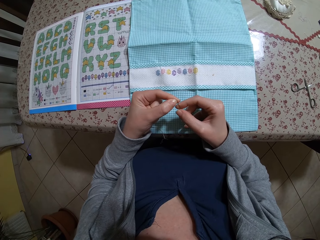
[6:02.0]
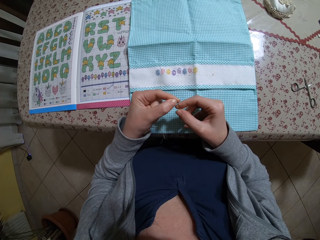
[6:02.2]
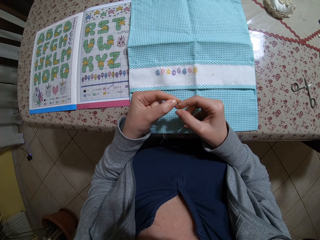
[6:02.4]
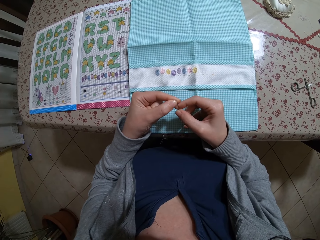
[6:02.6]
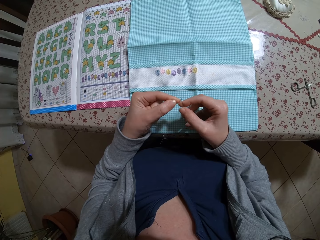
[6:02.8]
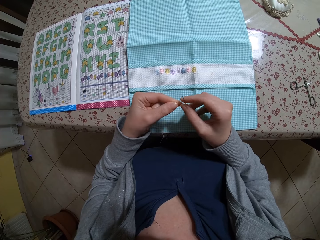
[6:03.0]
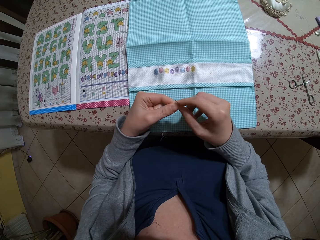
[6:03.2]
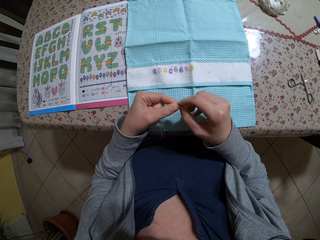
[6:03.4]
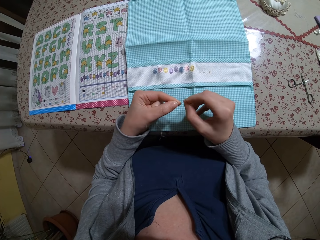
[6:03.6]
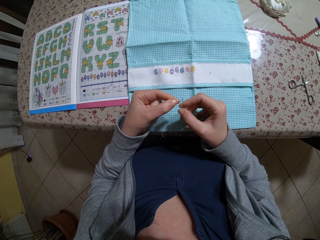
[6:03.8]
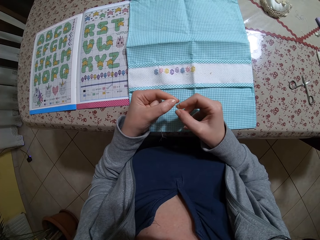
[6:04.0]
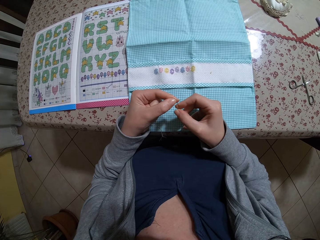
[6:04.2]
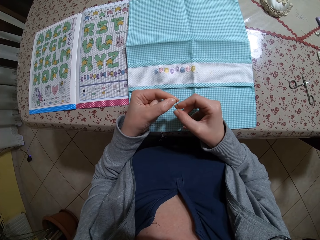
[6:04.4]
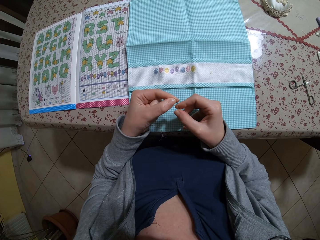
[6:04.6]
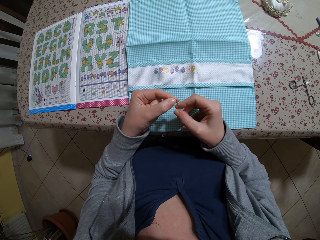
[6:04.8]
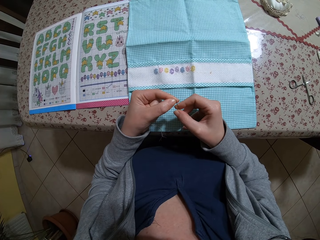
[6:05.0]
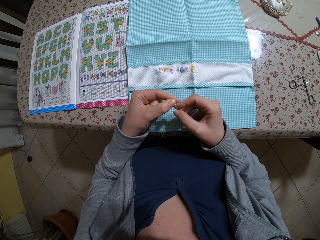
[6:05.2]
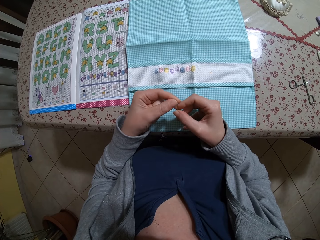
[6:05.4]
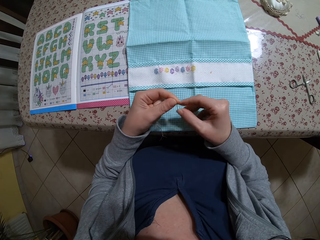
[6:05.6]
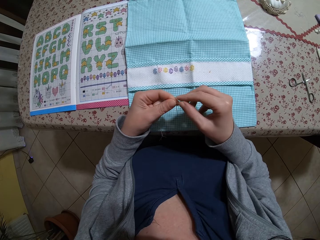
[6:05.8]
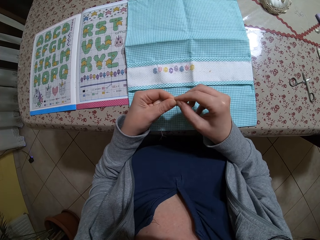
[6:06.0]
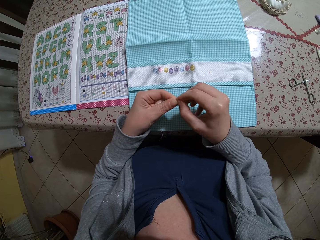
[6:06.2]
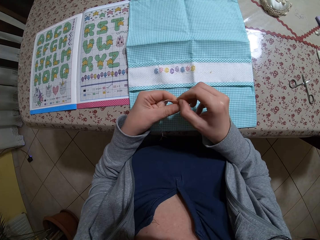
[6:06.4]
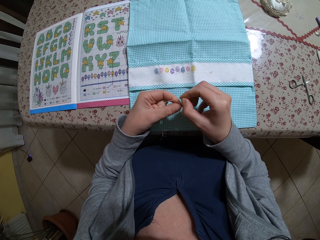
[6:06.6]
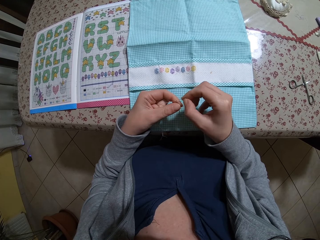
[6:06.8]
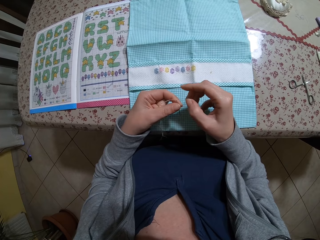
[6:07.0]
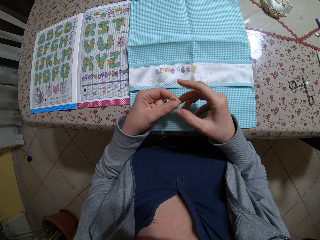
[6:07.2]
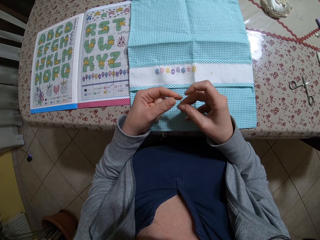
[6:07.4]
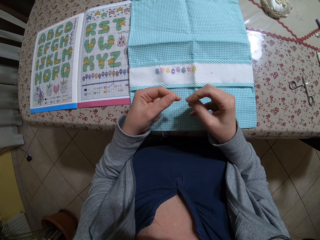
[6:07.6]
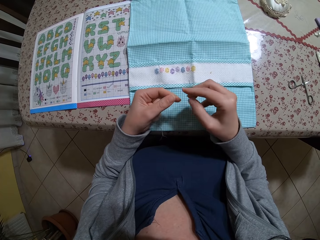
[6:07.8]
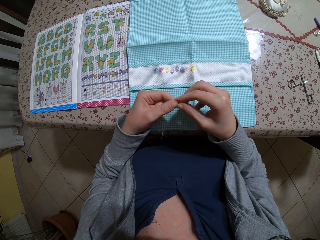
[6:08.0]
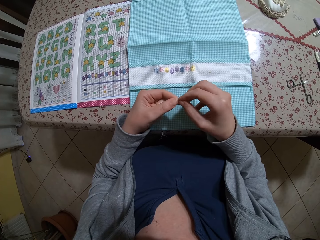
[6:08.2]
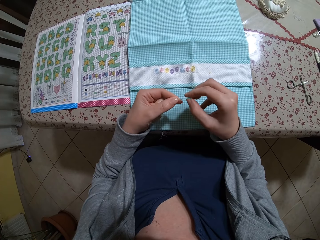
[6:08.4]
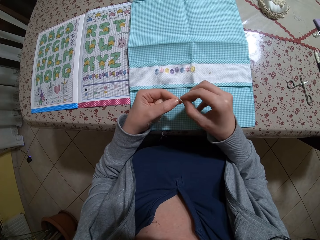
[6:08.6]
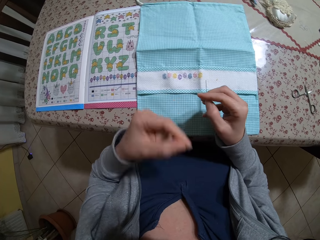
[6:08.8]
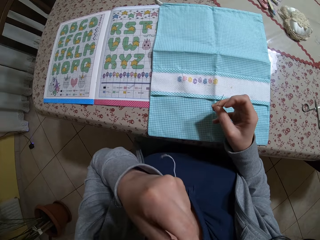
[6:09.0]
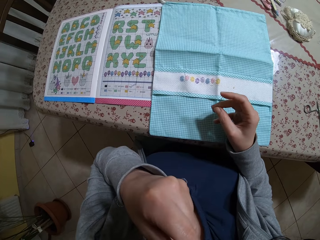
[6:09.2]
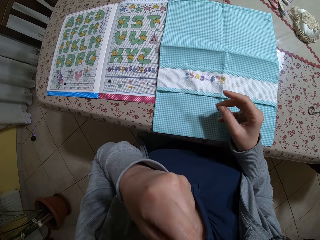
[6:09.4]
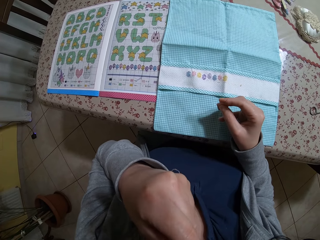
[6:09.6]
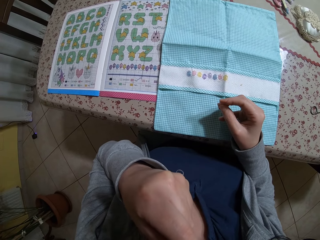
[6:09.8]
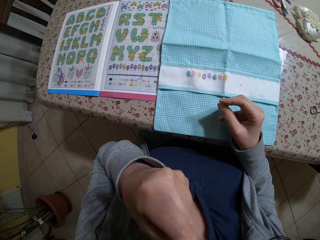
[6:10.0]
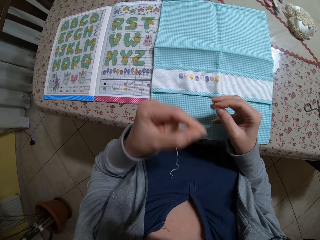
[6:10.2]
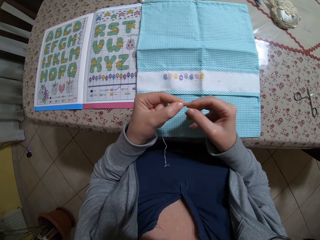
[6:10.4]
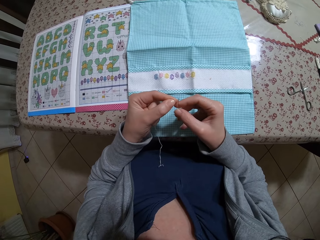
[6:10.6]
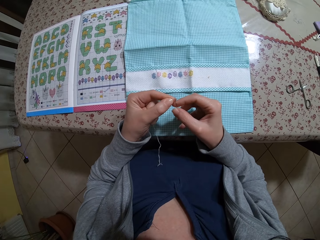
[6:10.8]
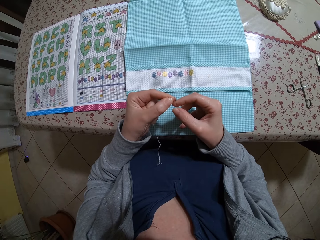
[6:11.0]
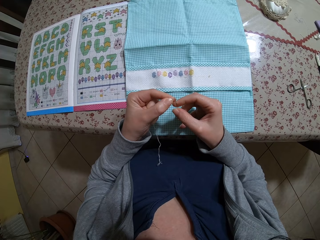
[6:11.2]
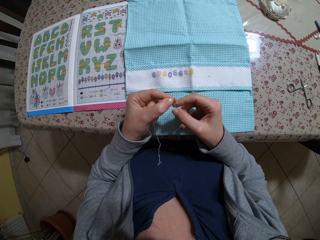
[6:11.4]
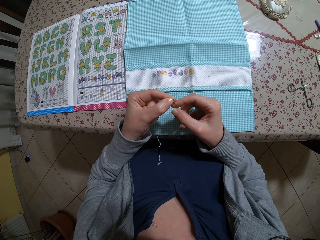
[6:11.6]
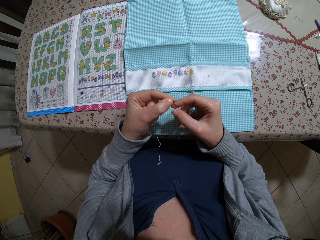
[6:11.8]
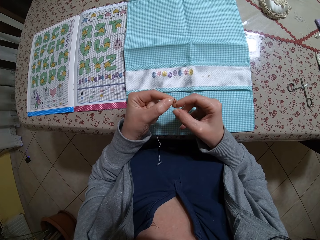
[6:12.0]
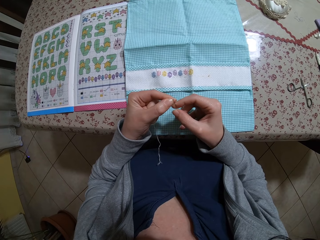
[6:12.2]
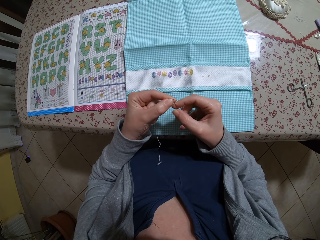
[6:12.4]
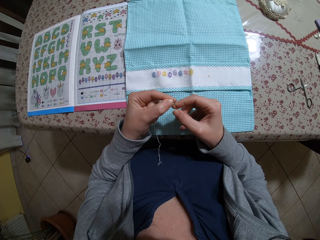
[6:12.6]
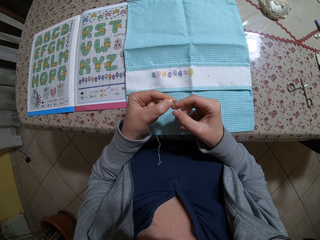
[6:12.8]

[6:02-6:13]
The camera wearer removes the thread from the needle with her left hand. She adjusts the thread with both hands. She cuts the thread in her left hand with her teeth. She fixes the thread in the needle with both hands.

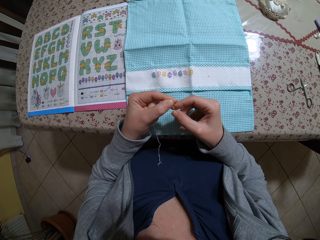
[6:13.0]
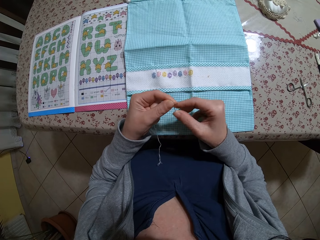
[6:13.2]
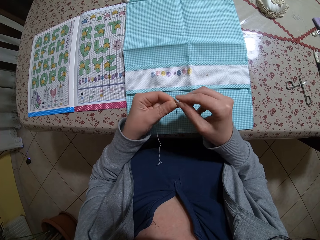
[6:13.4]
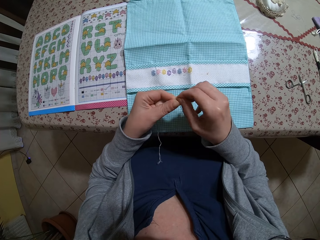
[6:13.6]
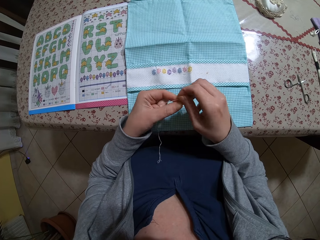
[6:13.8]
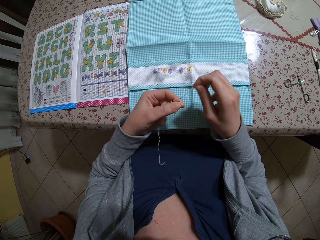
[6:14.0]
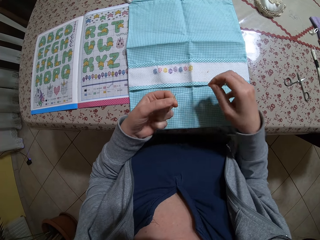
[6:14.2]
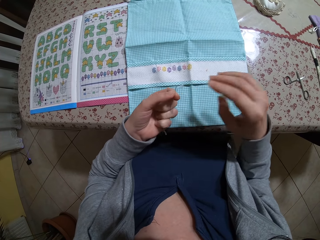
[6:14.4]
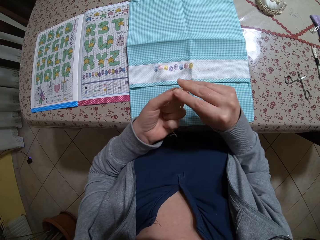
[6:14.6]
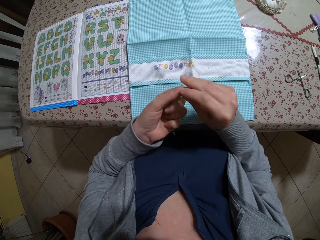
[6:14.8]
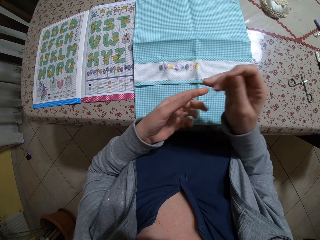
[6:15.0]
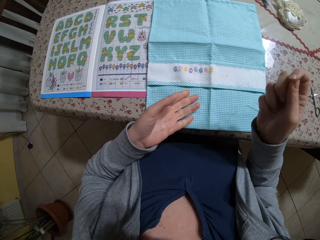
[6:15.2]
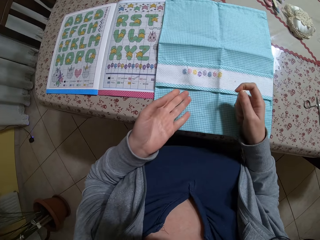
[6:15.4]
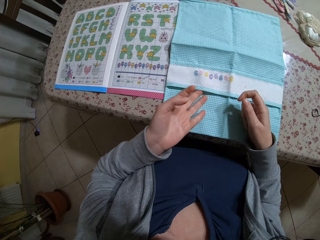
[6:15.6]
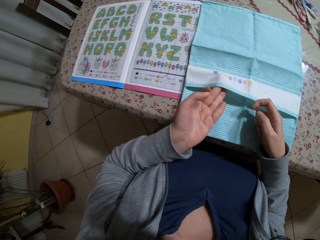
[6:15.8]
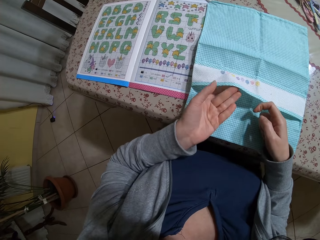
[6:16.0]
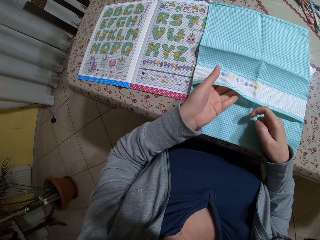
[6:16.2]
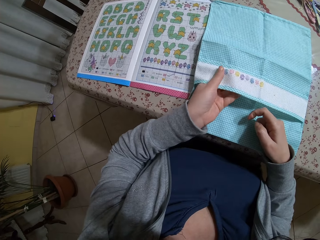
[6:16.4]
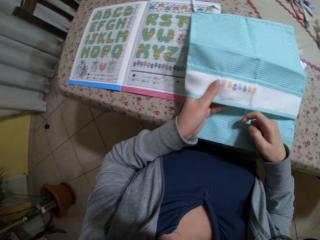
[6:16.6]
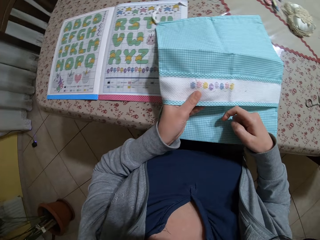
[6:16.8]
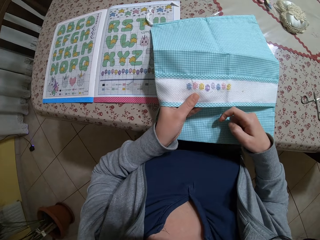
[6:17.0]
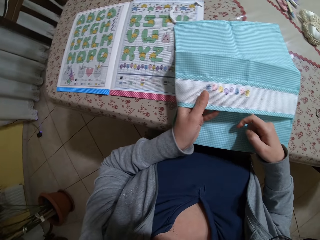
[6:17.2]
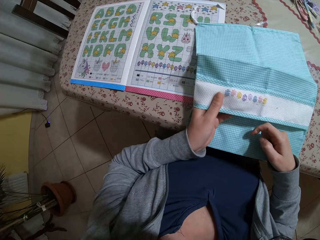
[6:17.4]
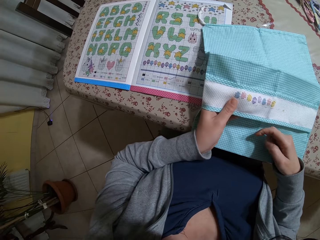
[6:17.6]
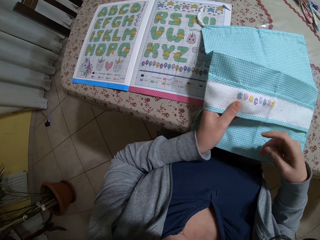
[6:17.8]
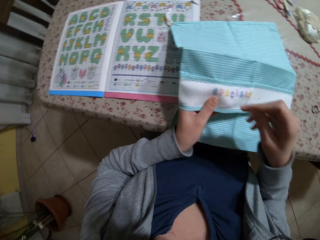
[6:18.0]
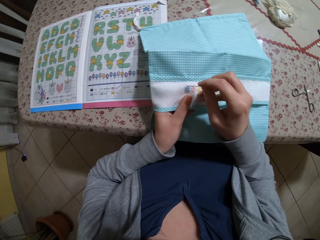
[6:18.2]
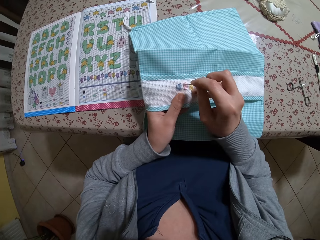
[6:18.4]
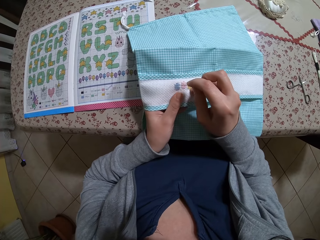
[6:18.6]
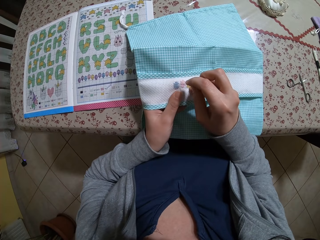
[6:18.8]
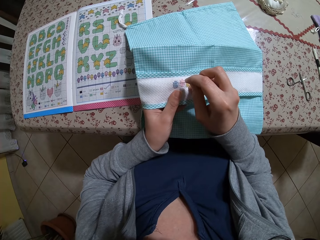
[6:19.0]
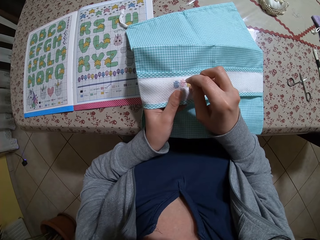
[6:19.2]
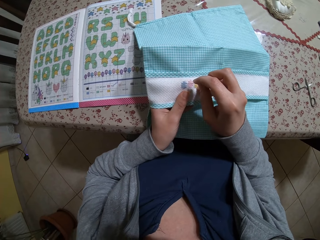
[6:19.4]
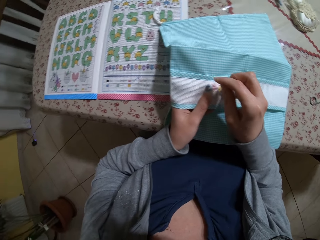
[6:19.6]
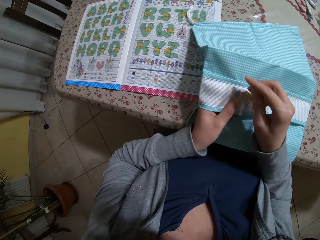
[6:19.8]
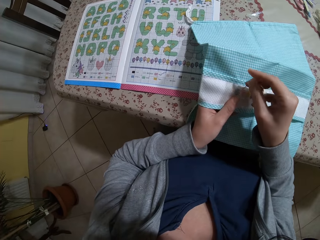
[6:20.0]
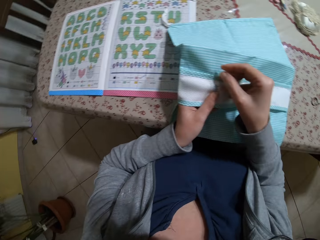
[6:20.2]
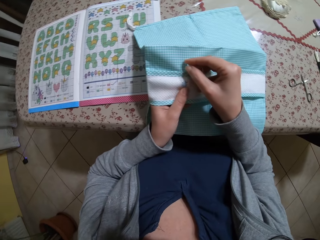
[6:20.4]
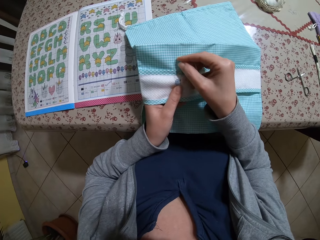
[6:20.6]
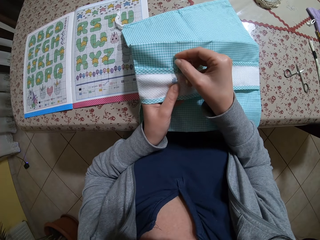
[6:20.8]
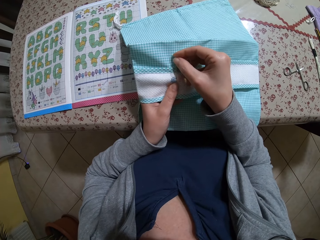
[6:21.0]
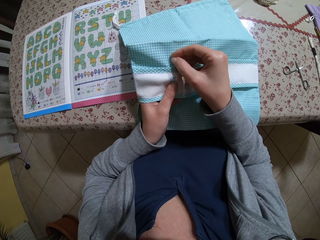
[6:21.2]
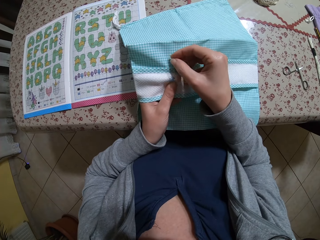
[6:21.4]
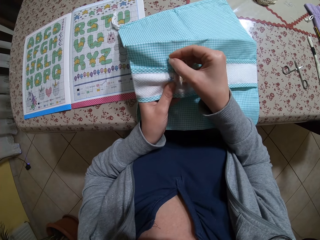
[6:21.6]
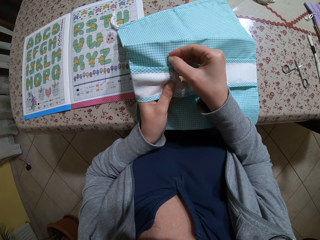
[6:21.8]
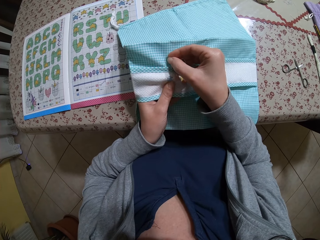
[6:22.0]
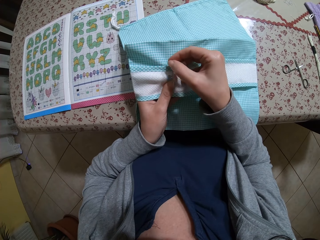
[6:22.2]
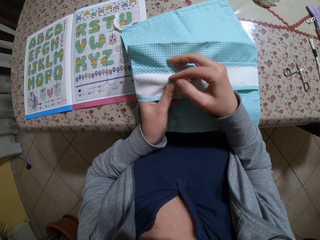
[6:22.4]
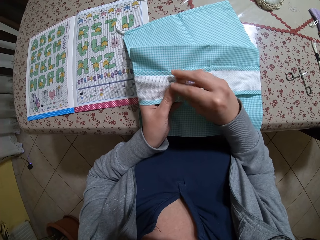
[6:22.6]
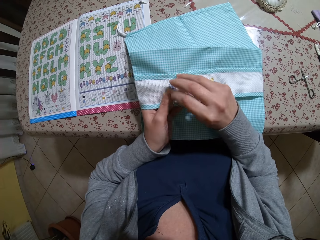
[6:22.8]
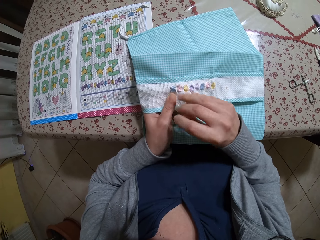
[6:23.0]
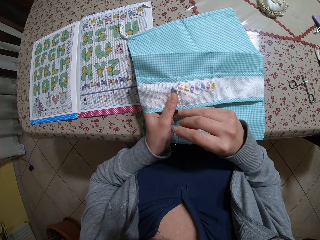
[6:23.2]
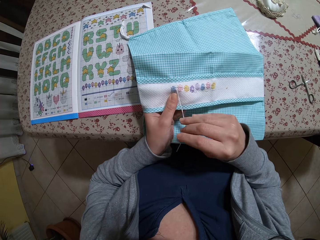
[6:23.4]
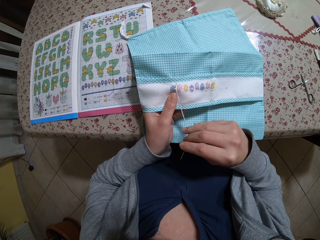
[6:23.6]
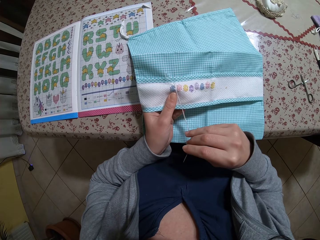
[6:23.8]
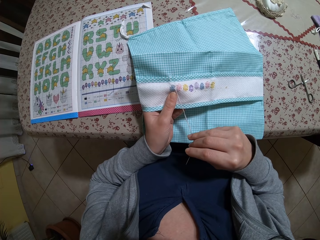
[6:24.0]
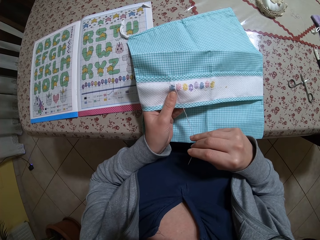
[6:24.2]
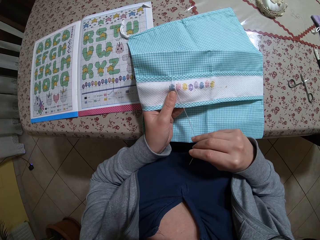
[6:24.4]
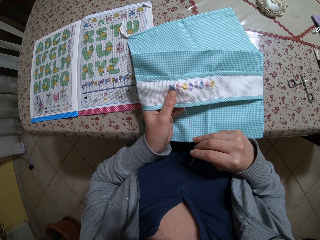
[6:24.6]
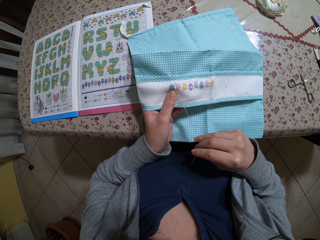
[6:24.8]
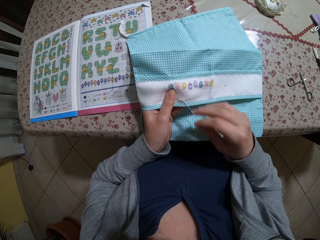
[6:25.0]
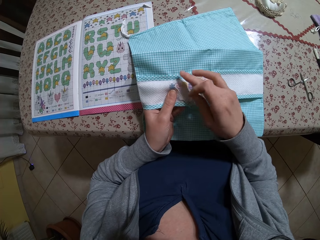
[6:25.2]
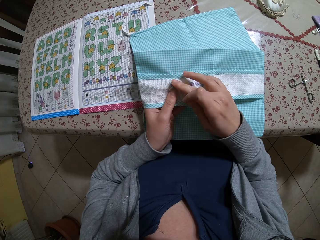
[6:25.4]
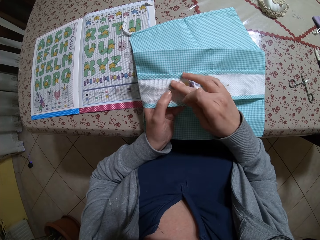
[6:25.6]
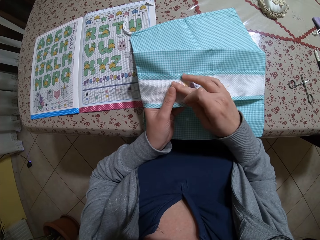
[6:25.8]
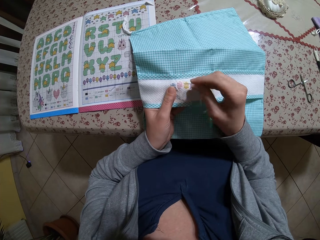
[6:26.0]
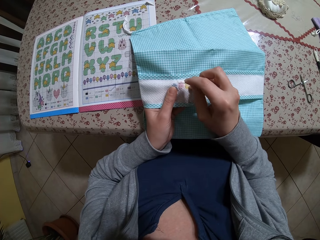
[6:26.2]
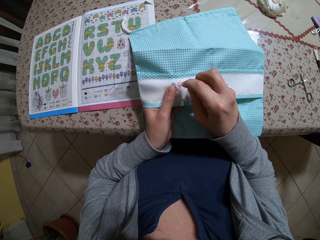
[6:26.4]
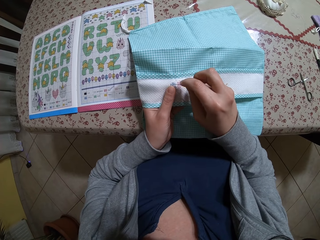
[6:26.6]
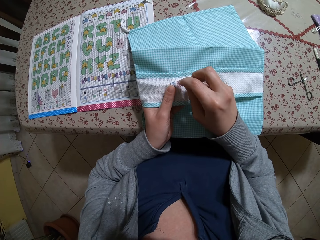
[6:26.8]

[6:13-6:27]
The camera wearer pulls the thread. She holds the napkin on the table with her left hand. She takes the garment. She sews the napkin on the table with the needle and thread in her right hand.
